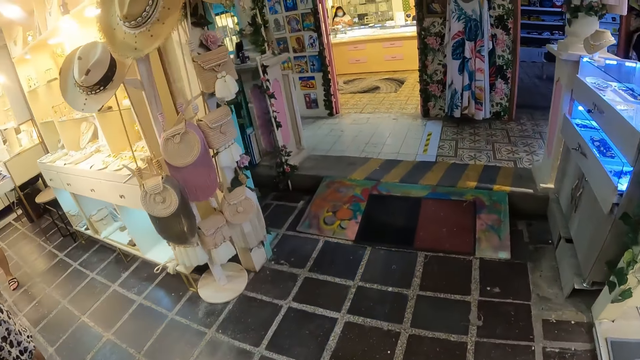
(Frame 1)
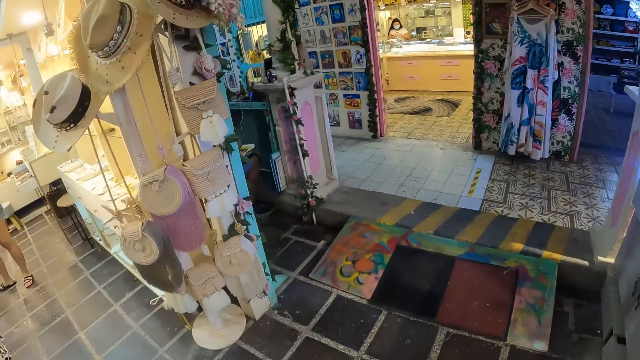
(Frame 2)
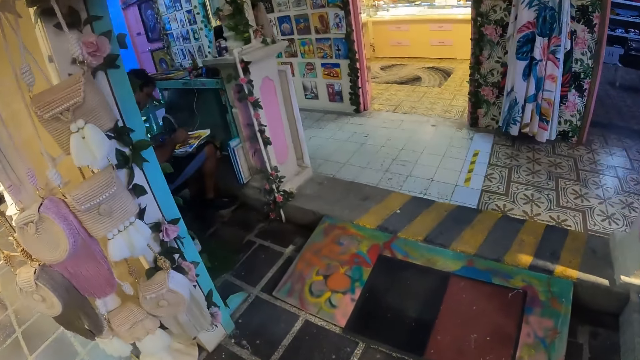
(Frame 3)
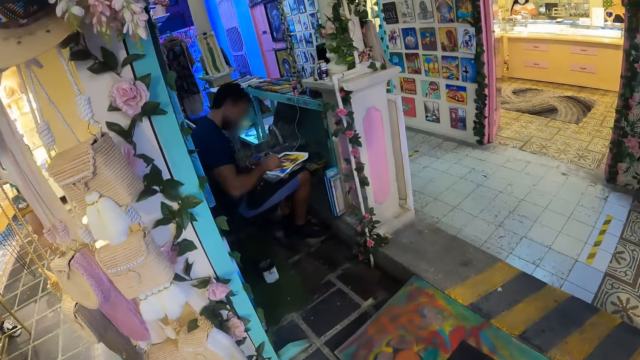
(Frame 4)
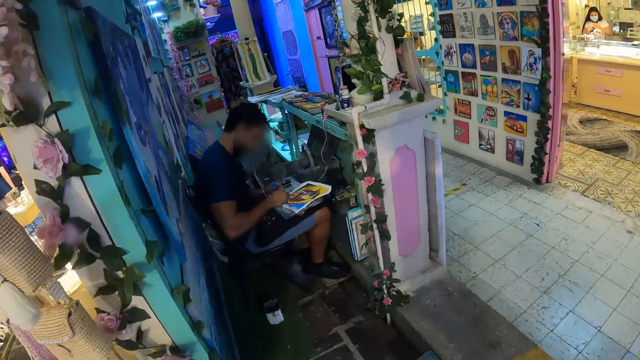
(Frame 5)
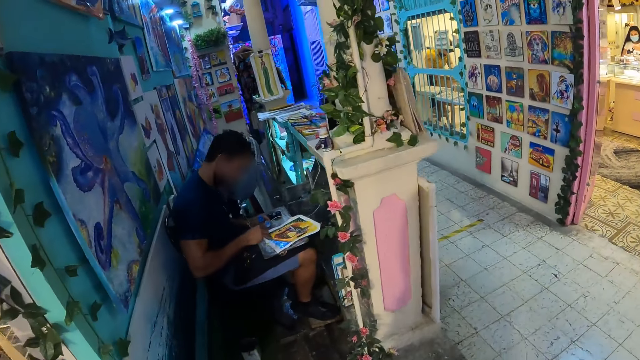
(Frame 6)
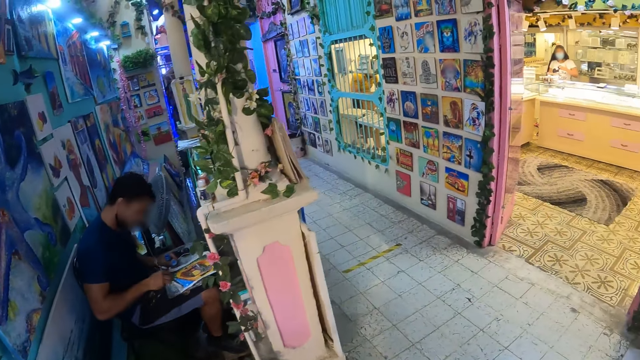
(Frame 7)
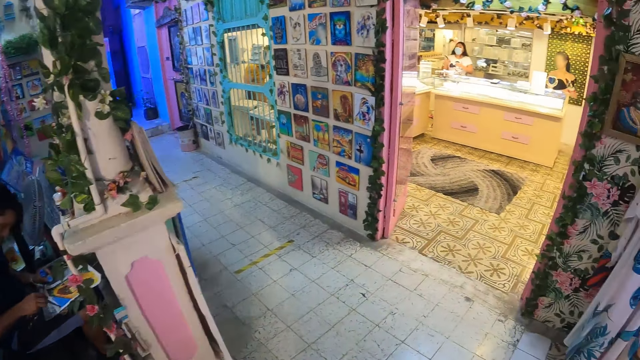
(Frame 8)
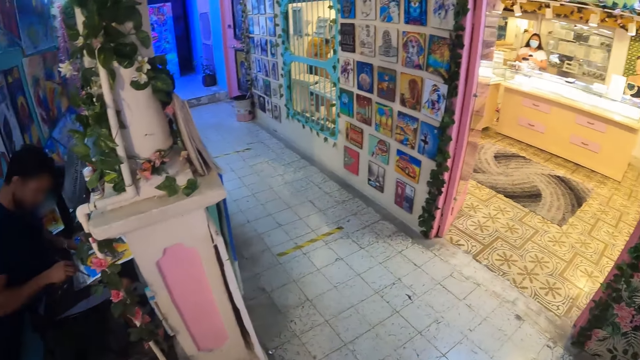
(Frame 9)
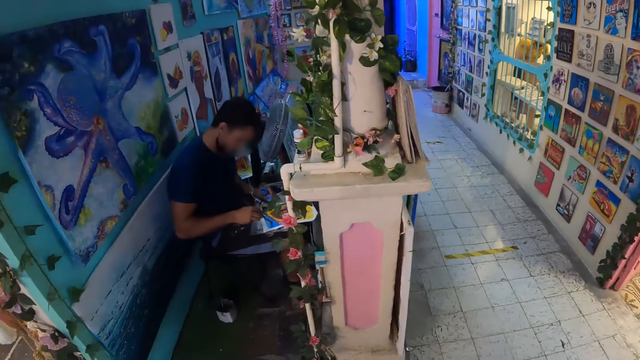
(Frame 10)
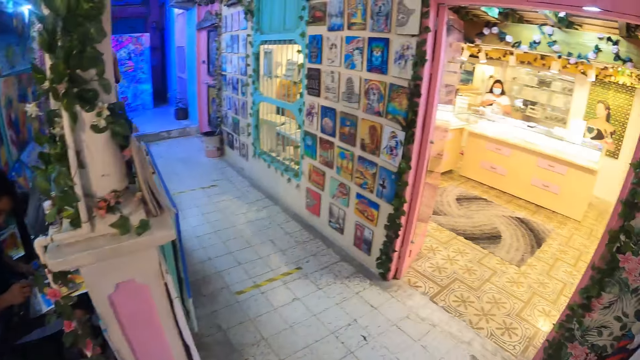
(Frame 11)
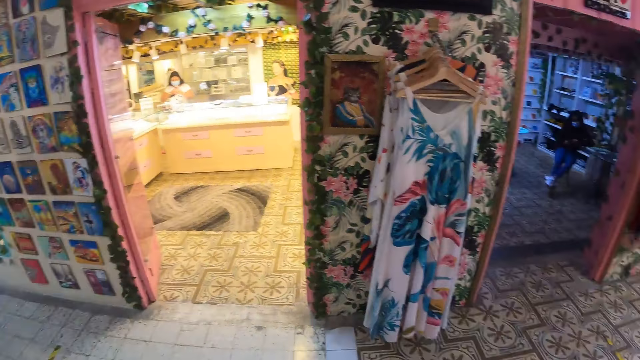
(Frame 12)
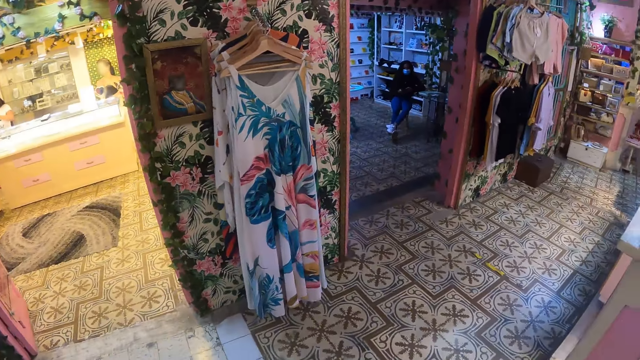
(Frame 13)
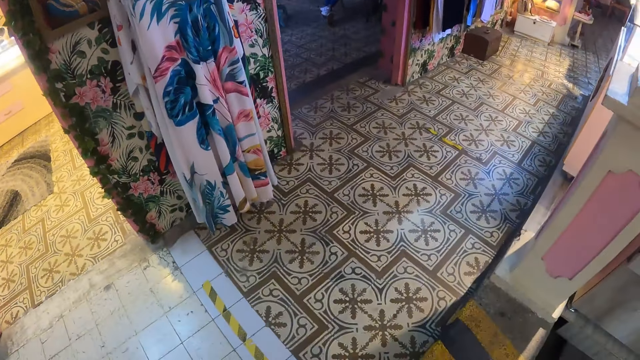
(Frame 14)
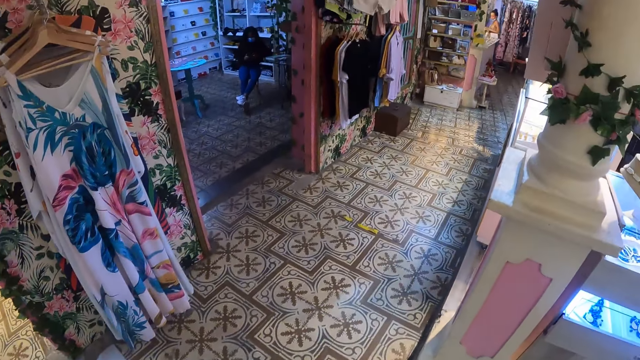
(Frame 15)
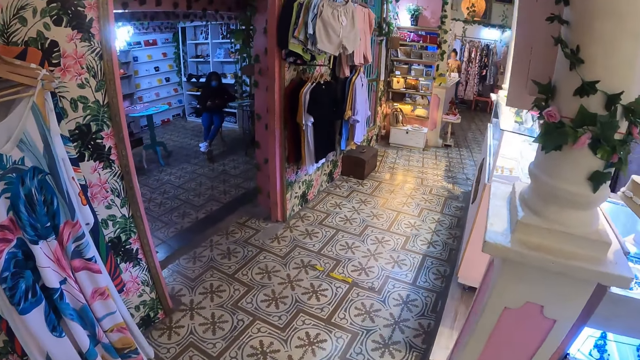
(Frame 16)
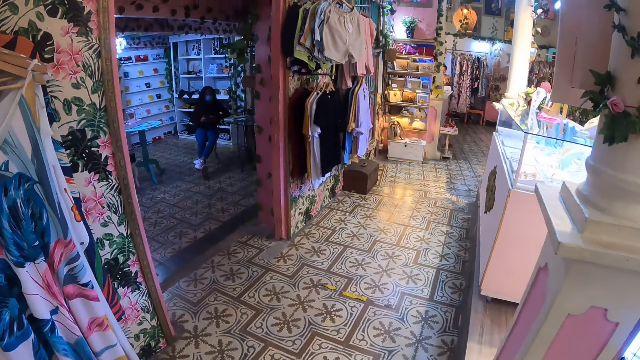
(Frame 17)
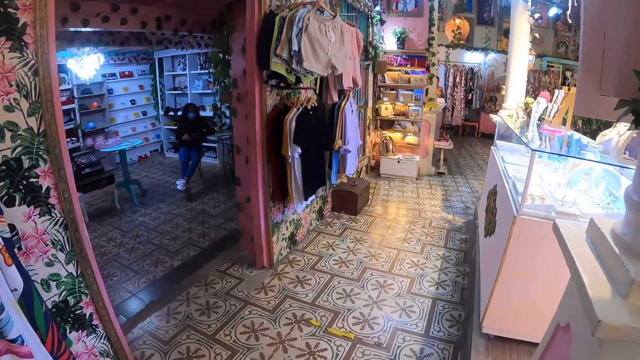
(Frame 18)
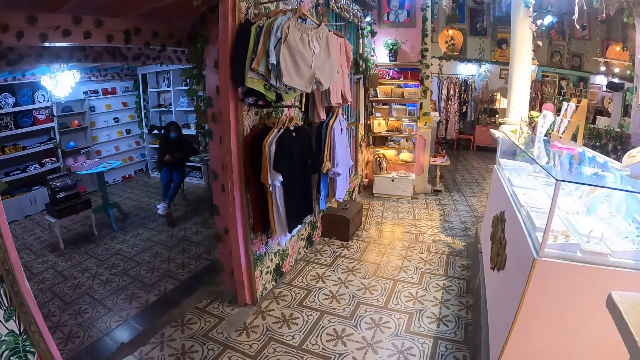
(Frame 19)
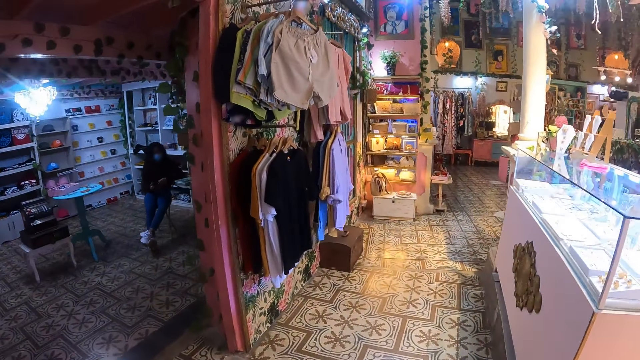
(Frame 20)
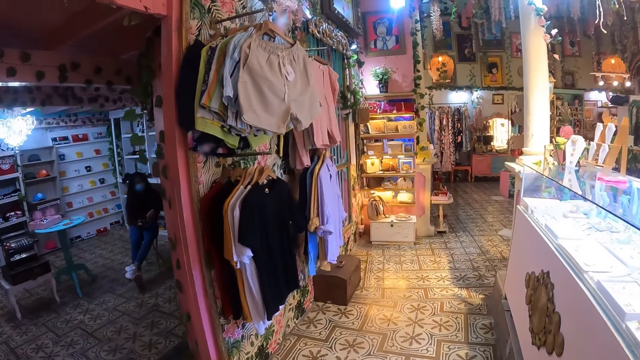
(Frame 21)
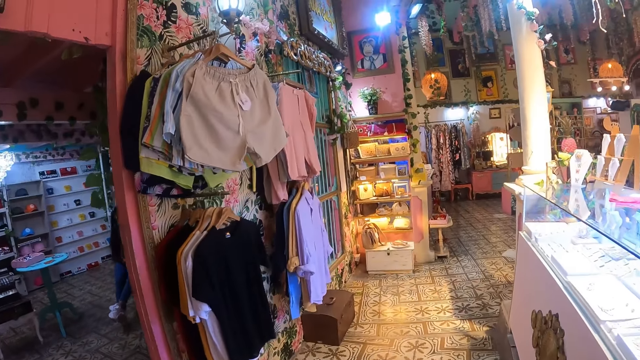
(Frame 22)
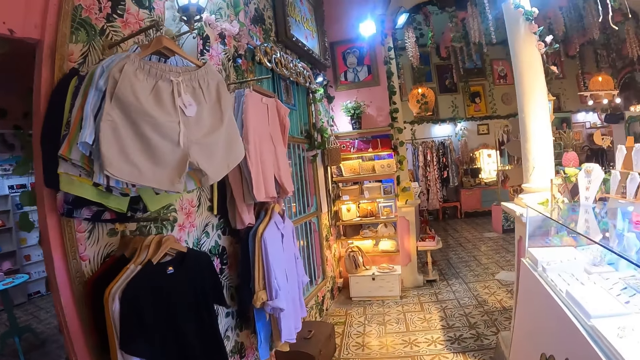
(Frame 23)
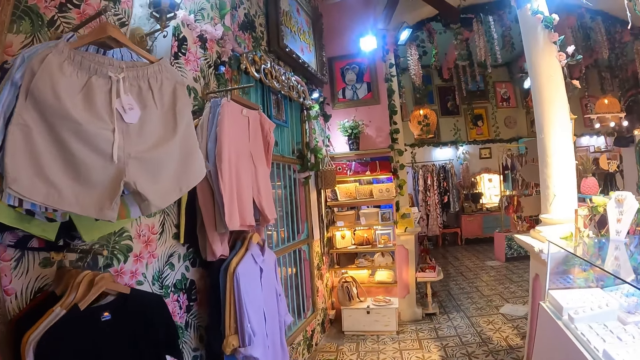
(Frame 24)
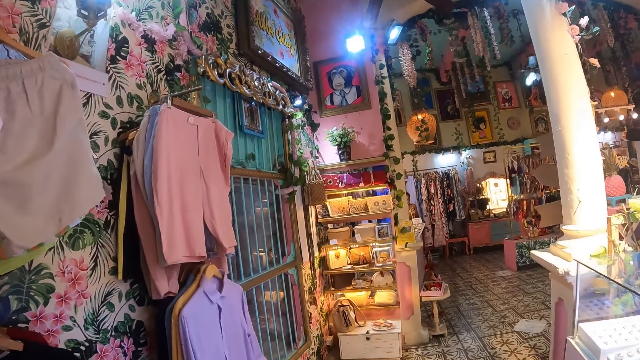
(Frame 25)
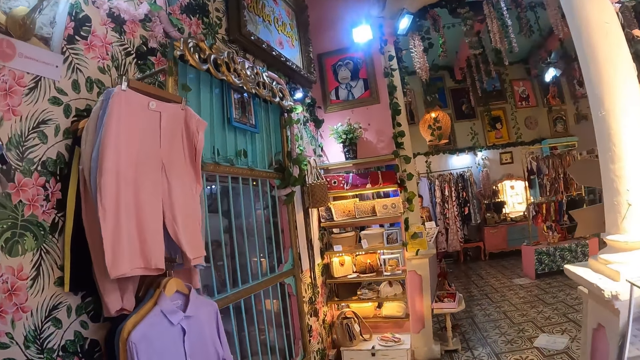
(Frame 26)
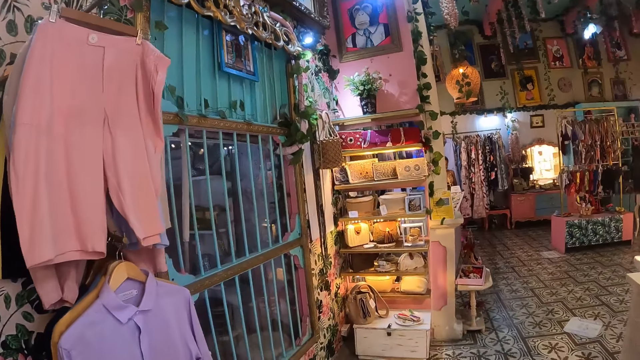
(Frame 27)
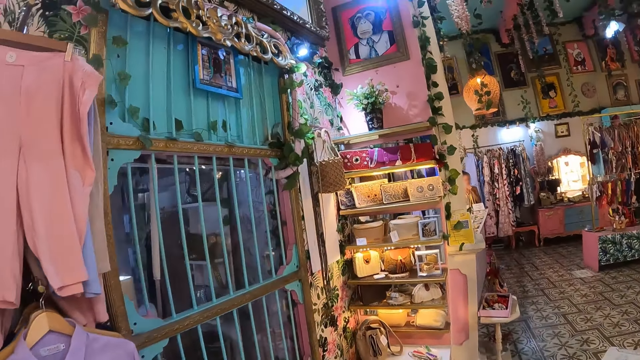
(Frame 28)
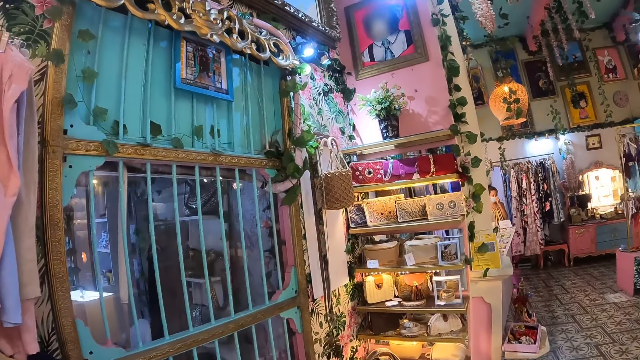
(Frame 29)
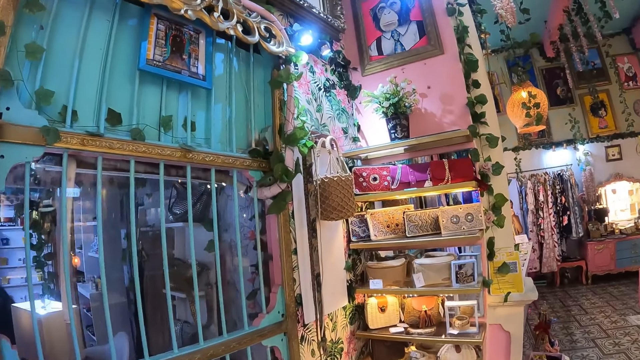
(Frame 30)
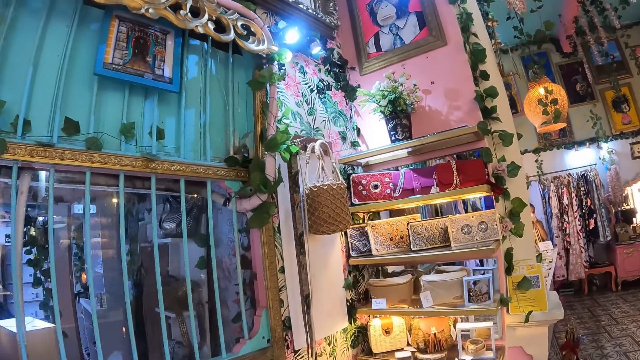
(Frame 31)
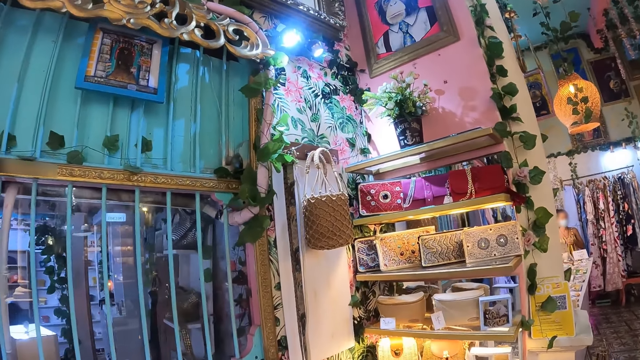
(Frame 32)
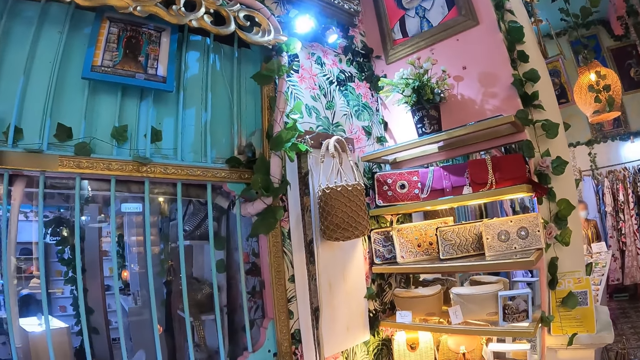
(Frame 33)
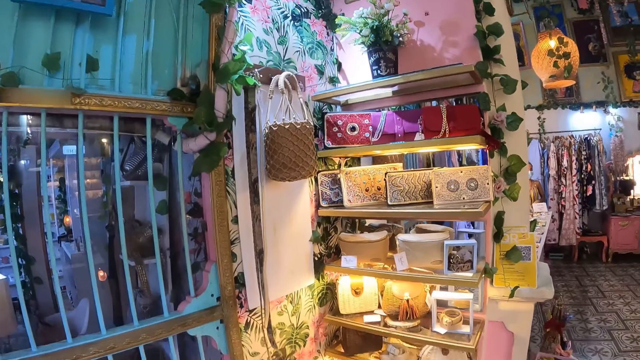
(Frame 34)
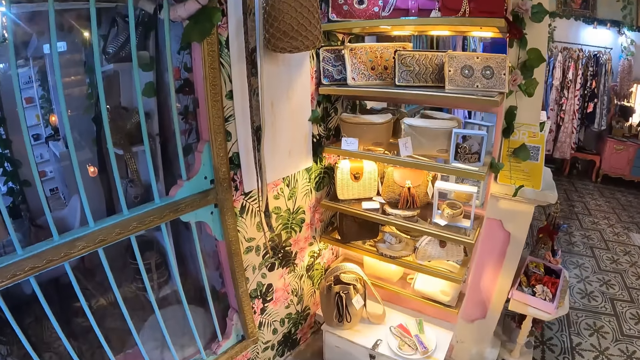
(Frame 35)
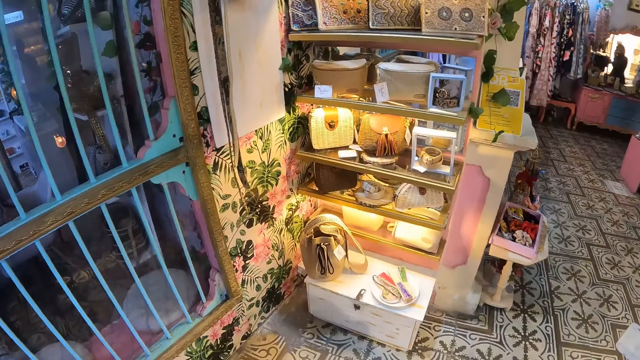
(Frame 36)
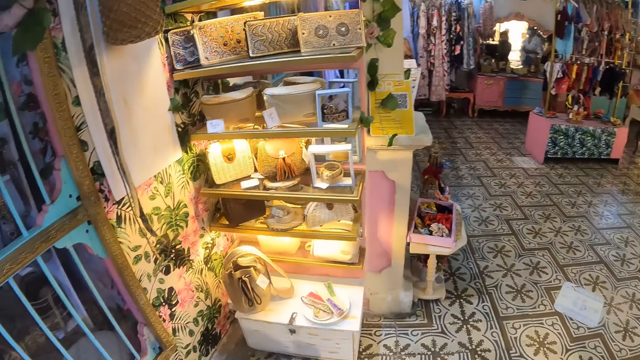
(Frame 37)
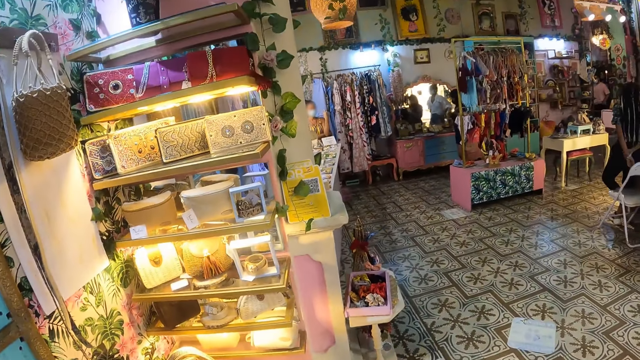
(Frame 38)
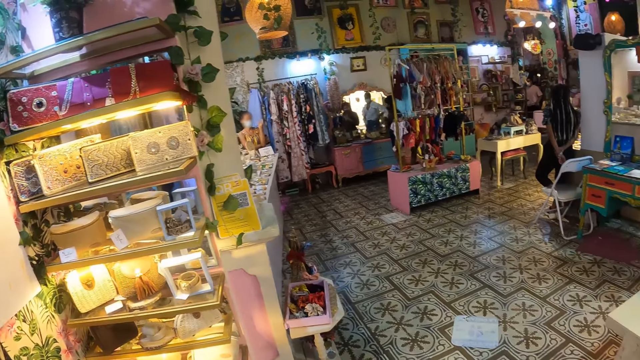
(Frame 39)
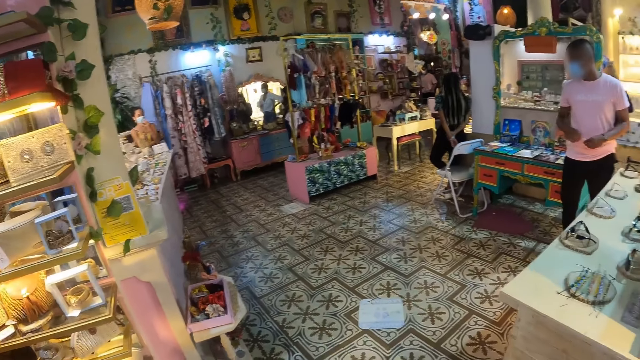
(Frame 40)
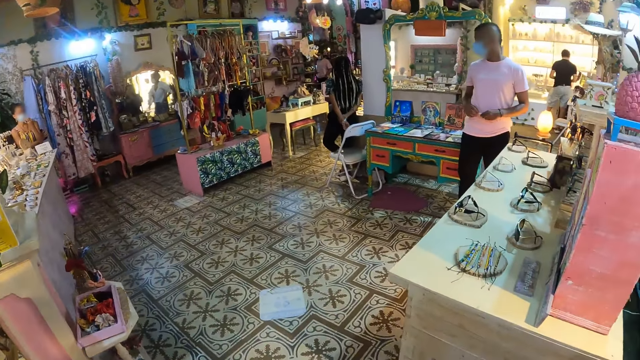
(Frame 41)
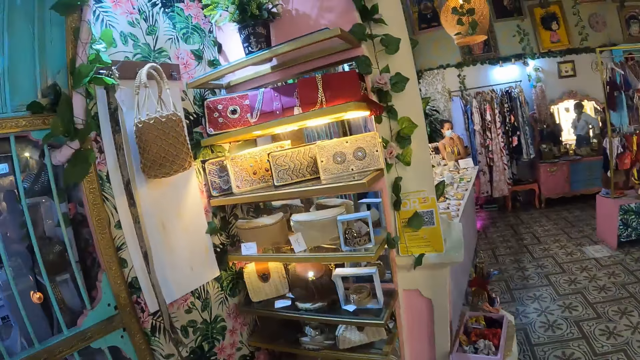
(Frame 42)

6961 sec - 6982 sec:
The camera wearer looks around and stands in the store. They walk around the store. They look around.
